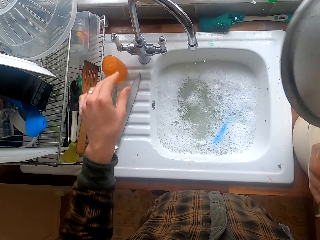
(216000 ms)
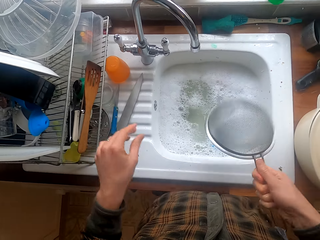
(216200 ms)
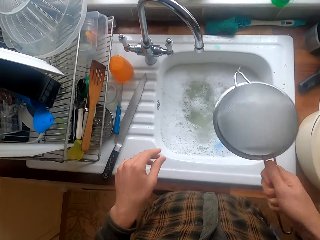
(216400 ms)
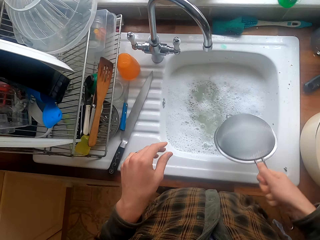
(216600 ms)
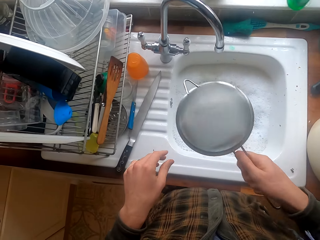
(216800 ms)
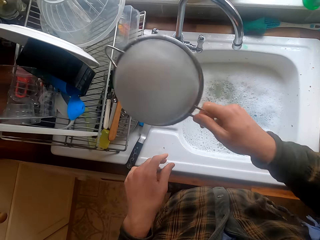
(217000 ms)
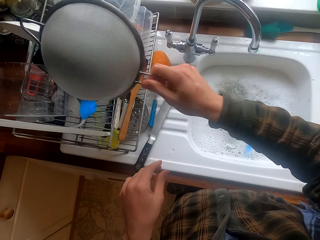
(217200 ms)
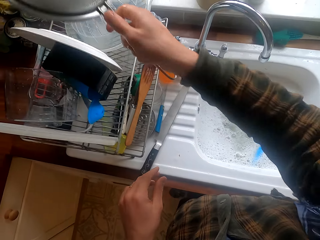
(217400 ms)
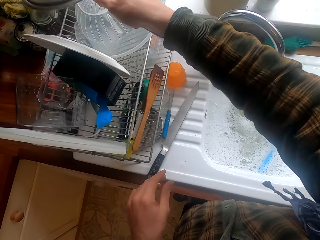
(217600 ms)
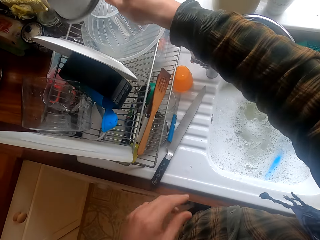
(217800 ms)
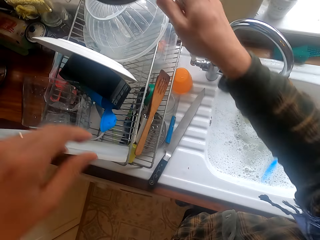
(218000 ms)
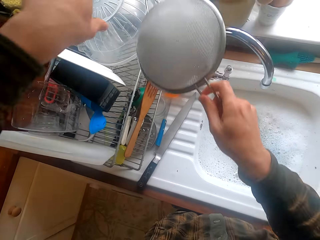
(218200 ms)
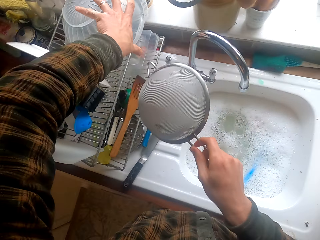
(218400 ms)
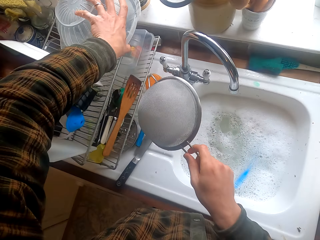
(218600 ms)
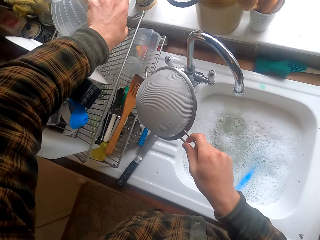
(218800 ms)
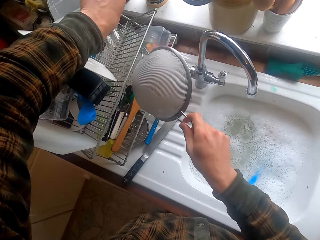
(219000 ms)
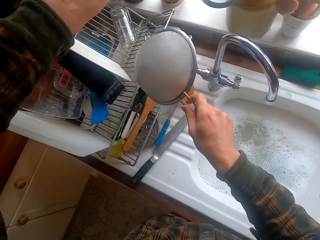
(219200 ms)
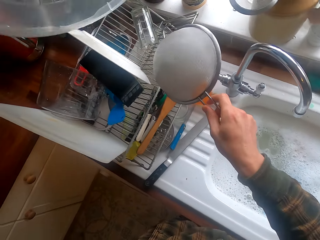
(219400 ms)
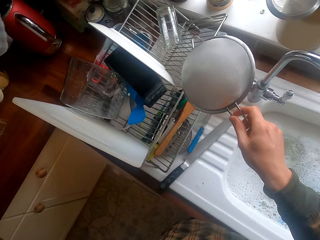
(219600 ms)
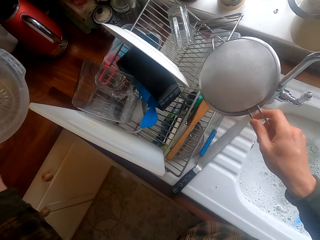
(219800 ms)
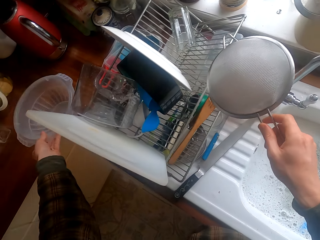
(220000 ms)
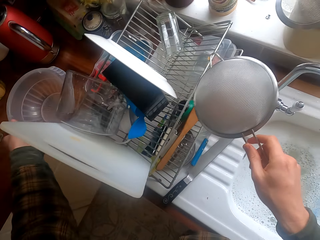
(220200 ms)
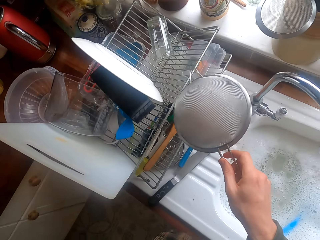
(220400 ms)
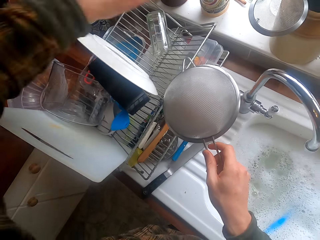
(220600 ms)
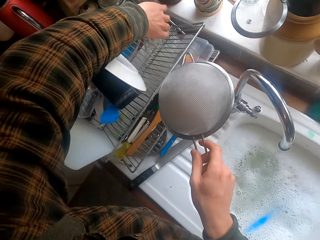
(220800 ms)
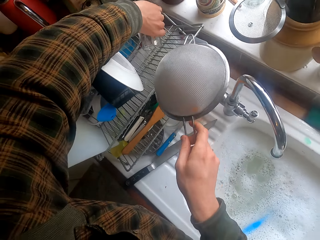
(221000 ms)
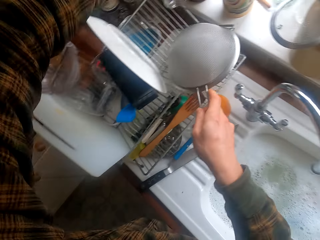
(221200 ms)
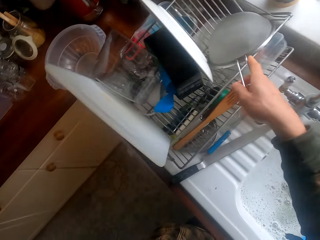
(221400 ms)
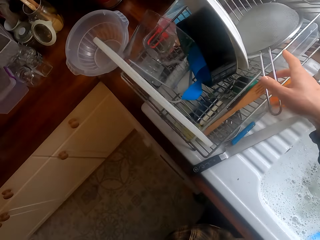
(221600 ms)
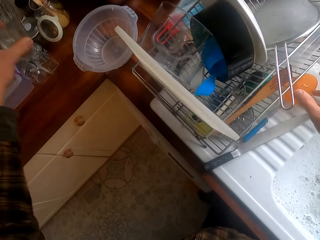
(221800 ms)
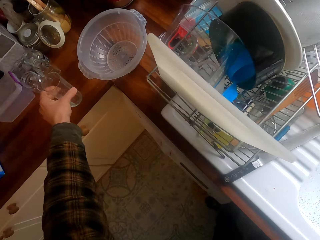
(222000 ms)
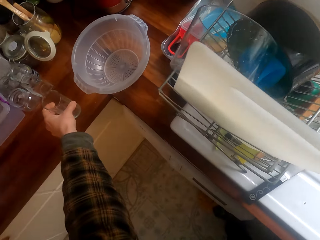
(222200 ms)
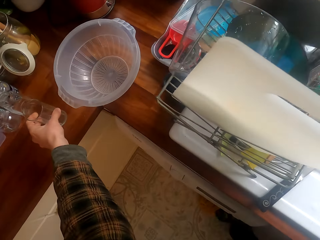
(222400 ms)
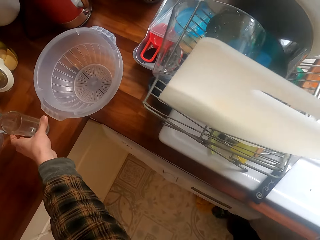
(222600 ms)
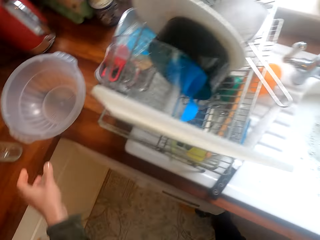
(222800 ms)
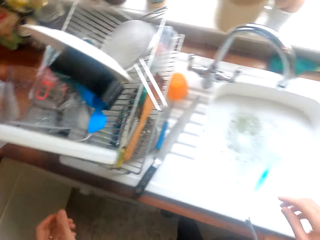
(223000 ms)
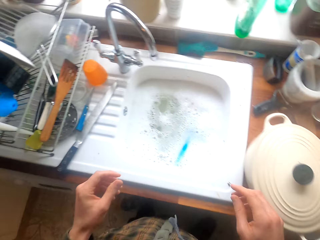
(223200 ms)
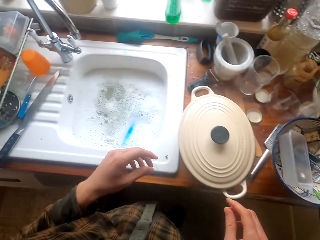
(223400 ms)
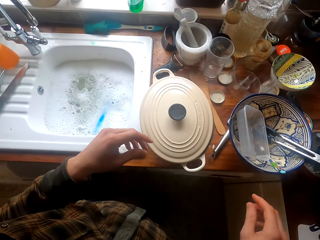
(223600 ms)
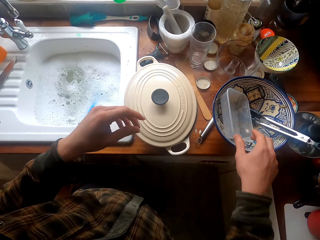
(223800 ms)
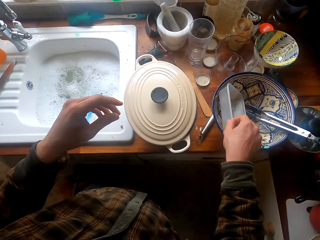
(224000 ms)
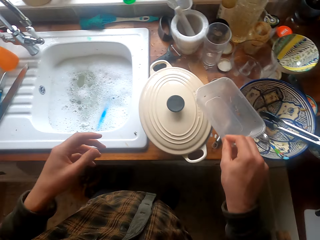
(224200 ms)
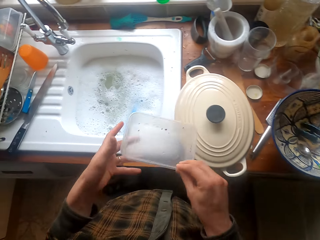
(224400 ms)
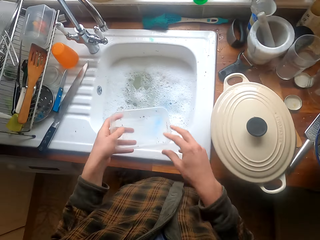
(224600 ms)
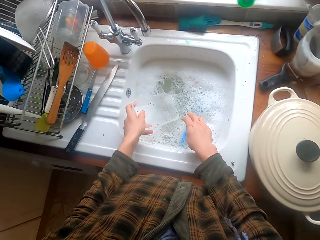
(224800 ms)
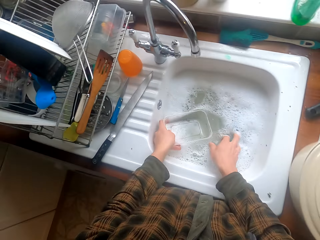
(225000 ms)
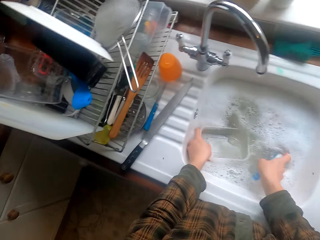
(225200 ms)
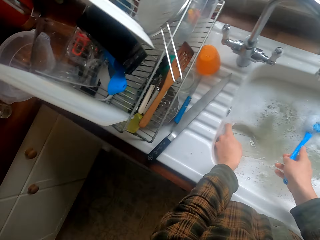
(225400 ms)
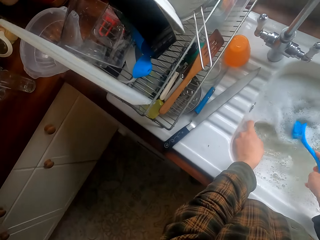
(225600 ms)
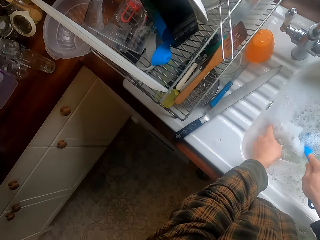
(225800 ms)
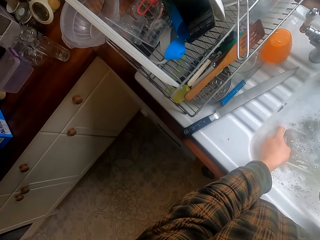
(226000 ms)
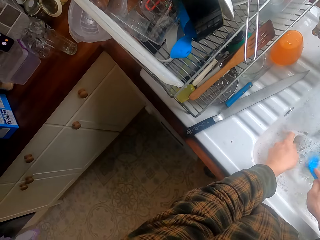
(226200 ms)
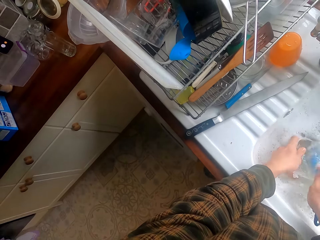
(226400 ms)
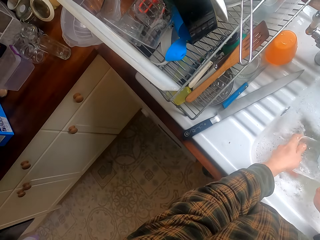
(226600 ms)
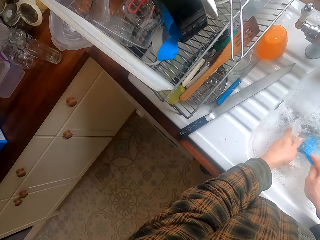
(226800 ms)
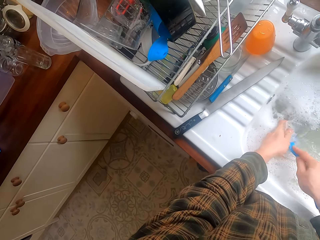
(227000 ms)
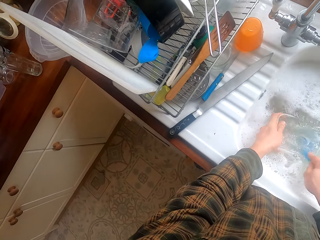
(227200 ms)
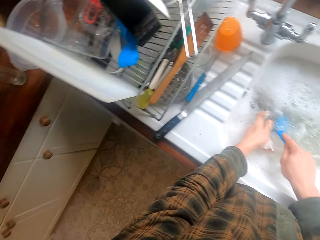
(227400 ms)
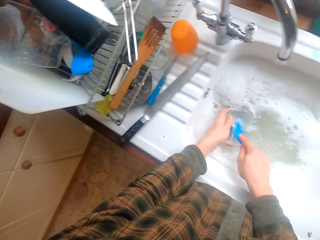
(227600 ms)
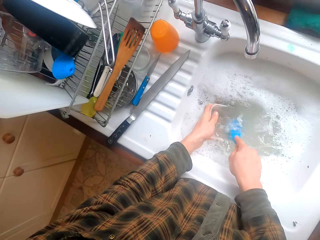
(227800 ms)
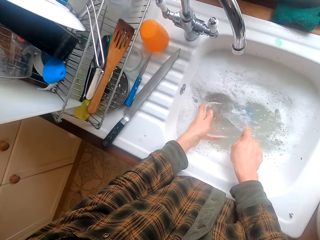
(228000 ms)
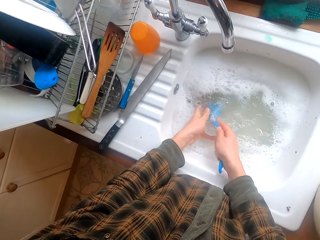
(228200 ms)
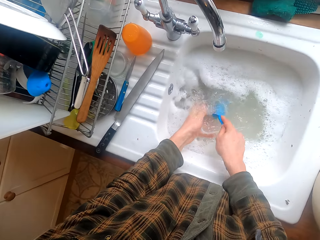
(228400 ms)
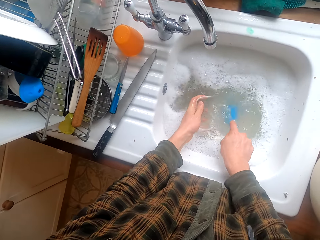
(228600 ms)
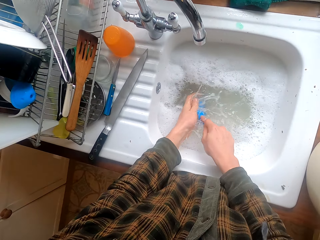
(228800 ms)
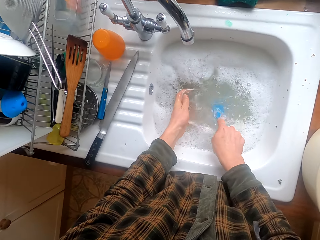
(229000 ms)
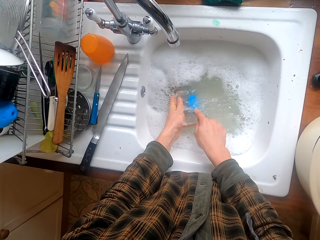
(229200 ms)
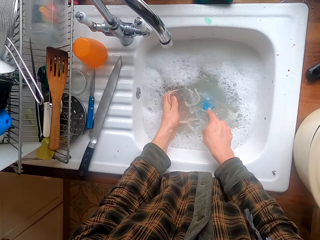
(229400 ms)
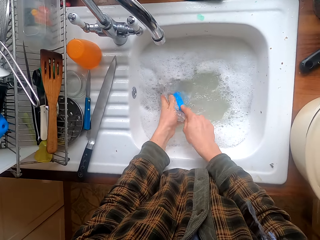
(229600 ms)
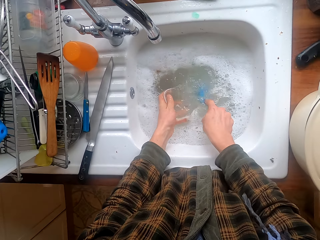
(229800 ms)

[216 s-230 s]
The camera wearer closes the tap. They remove excess water from the strainer. They put the strainer in the dishrack. They arrange the utensils in the dishrack. They put some utensils on the kitchen slab. They take another utensil in the dishrack. They put more utensils on the kitchen slab. They turn around. They take a tin. They wash the tin. They take the utensil brush. They wash the tin.

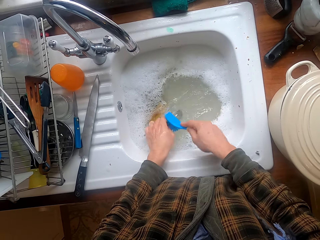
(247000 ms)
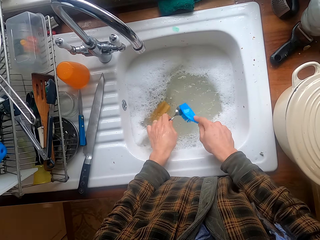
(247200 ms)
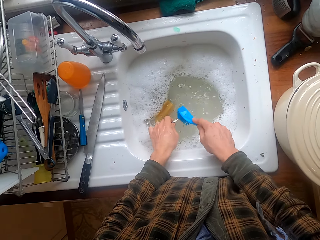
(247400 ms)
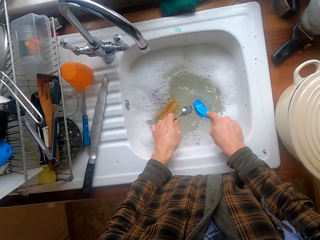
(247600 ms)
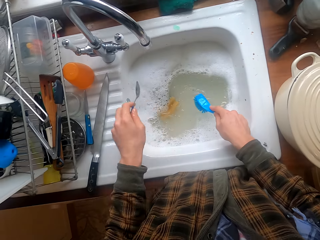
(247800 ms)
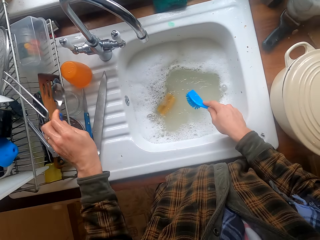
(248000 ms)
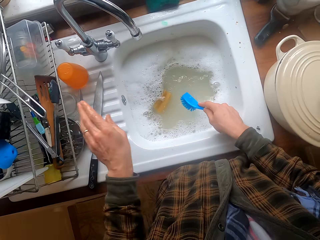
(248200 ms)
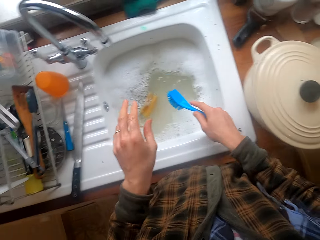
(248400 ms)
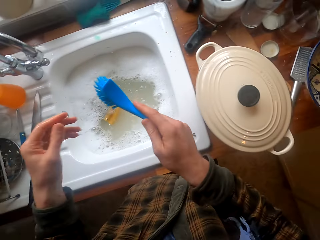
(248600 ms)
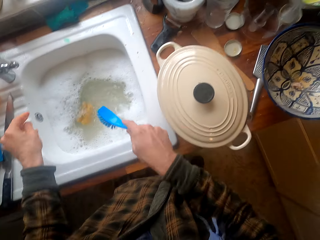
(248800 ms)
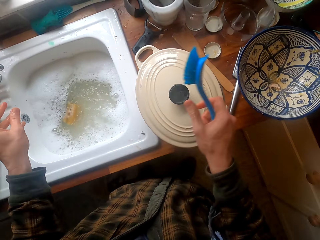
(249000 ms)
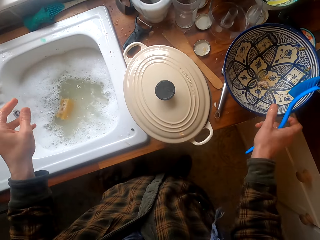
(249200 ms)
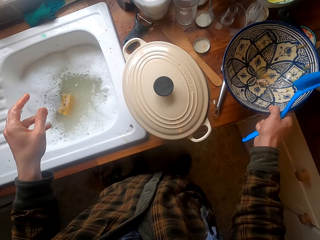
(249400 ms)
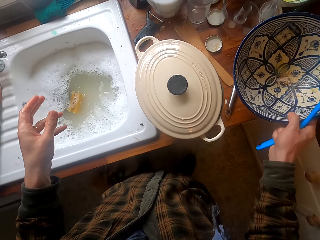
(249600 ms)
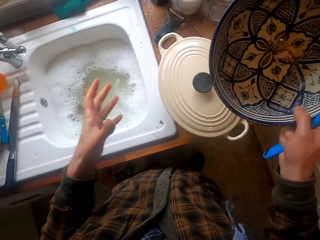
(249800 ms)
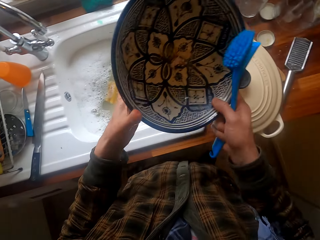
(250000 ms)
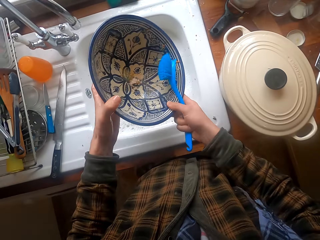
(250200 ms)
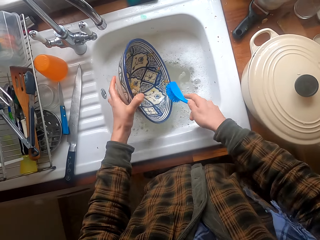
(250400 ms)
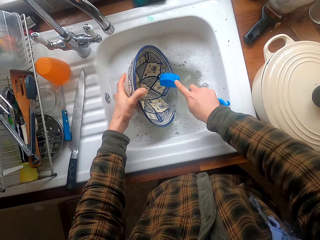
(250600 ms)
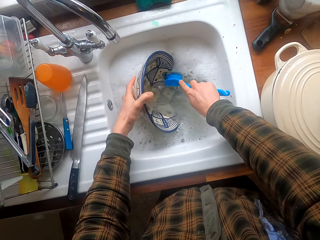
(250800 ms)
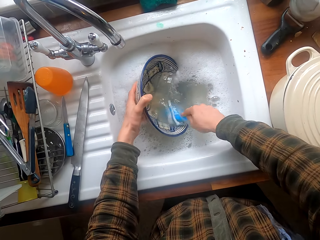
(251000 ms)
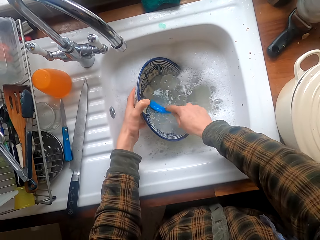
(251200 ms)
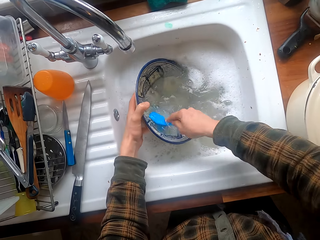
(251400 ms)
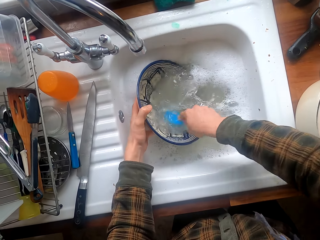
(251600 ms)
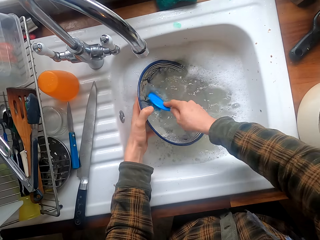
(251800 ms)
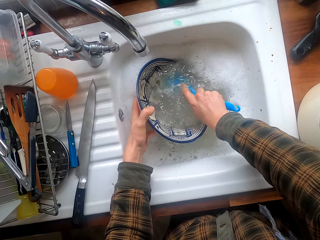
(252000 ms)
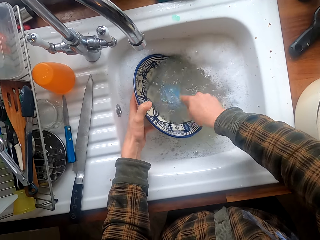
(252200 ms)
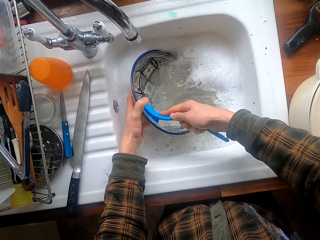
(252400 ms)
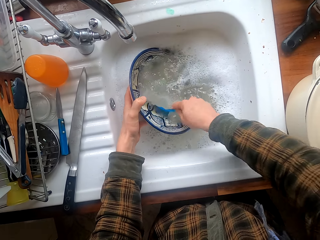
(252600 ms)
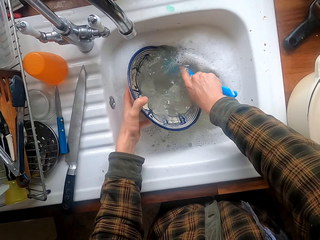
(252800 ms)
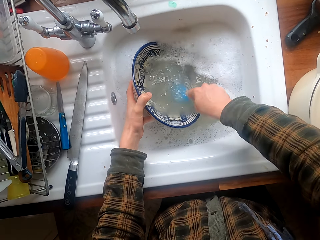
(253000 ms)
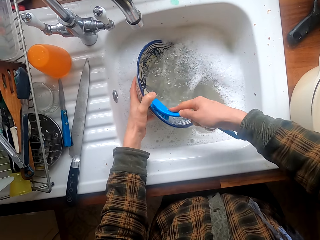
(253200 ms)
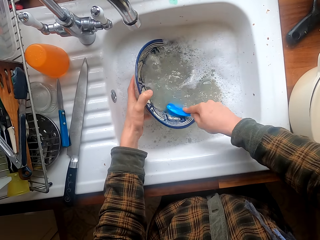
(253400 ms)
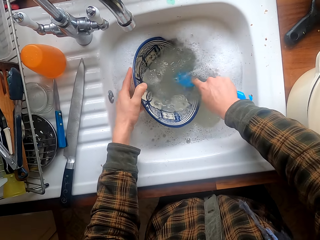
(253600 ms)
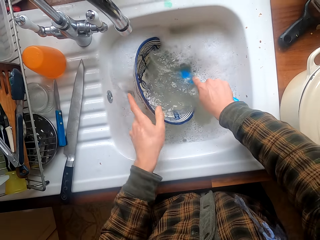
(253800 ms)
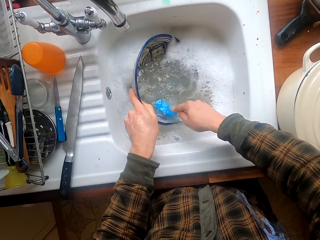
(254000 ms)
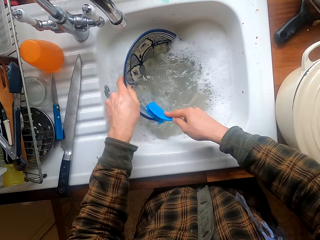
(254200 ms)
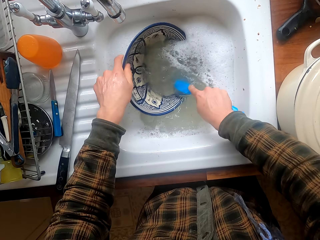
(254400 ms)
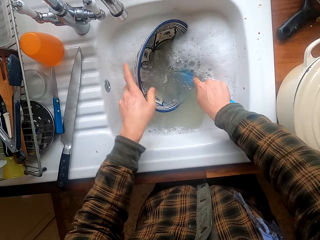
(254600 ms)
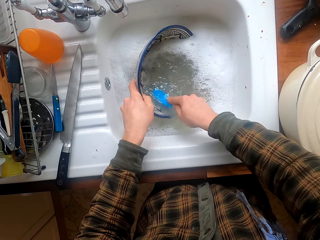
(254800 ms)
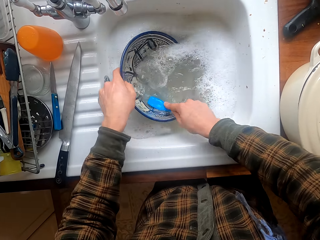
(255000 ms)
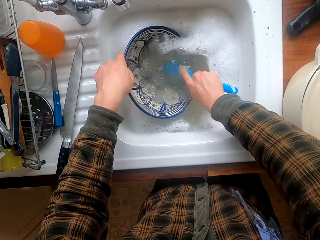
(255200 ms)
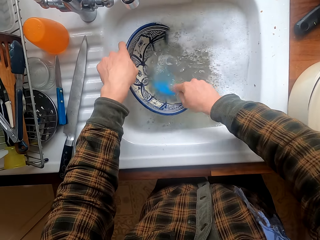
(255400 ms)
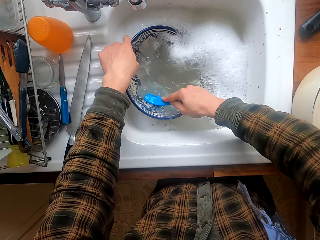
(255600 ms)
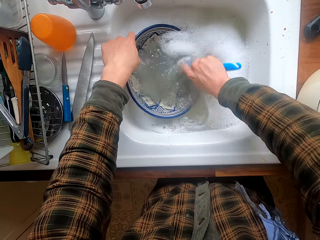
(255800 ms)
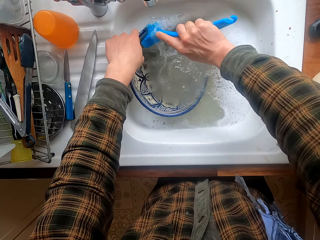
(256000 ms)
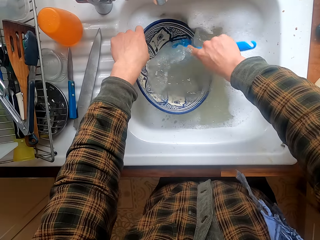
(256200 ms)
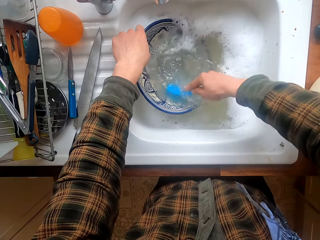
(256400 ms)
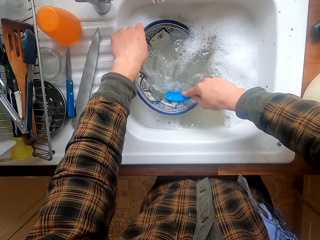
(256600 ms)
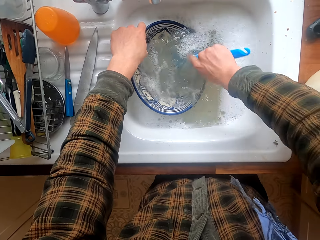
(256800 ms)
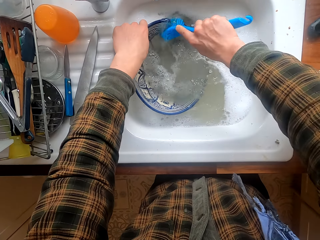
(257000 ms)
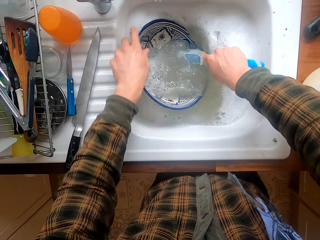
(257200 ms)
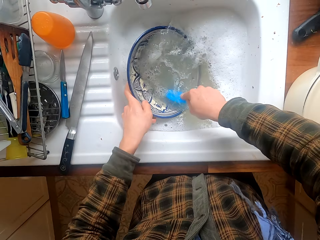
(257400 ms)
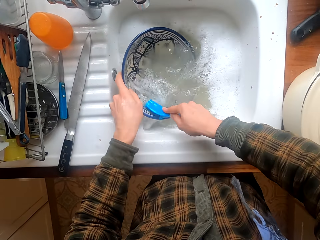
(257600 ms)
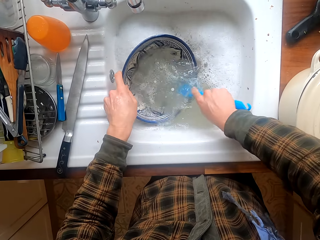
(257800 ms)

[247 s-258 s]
The camera wearer throws the spoon in the dish rack. They remove excess water from the hands. They take a bowl. They wash the bowl.
